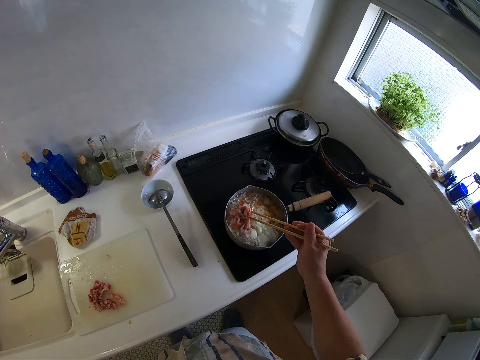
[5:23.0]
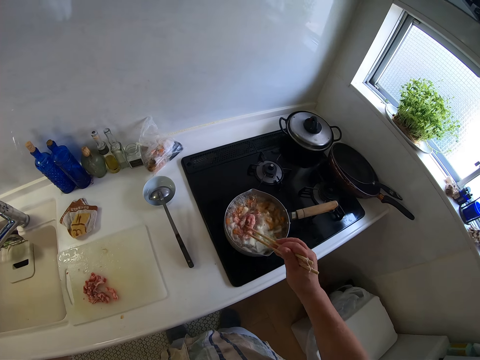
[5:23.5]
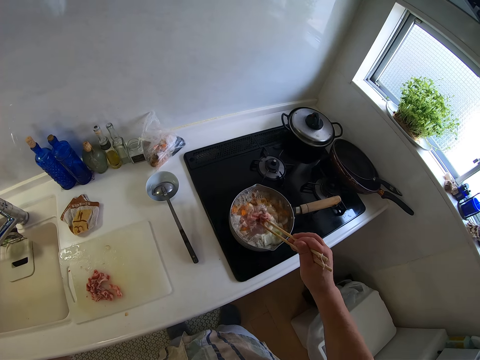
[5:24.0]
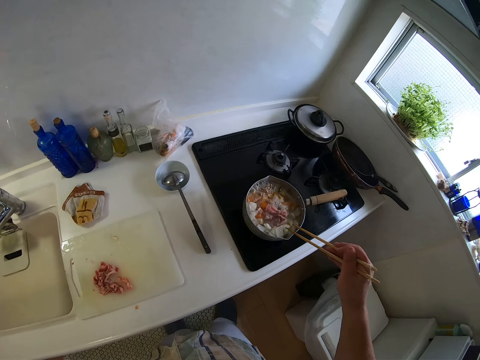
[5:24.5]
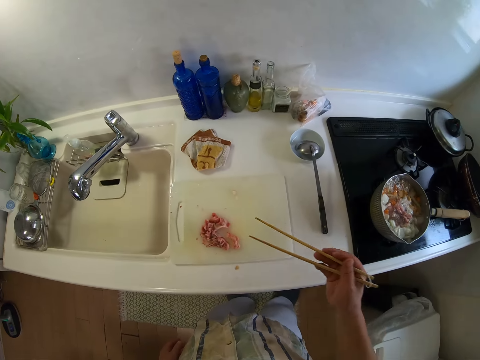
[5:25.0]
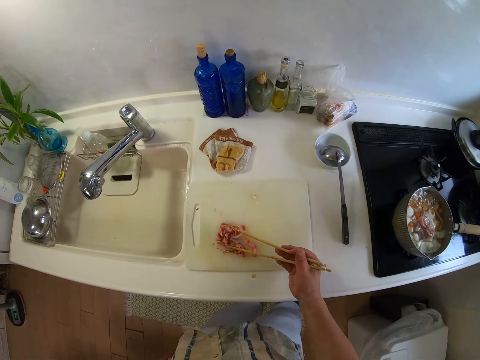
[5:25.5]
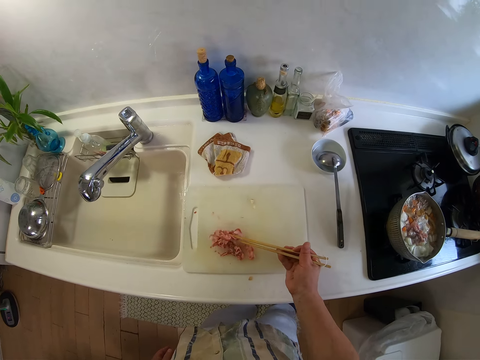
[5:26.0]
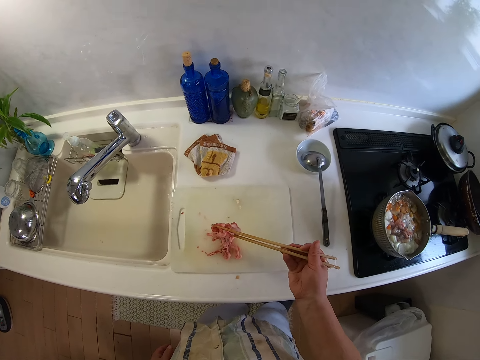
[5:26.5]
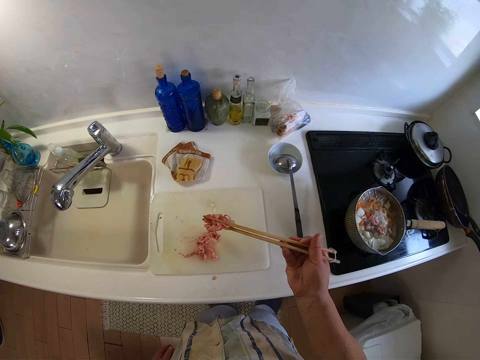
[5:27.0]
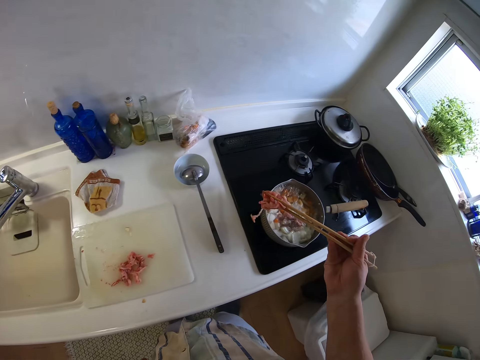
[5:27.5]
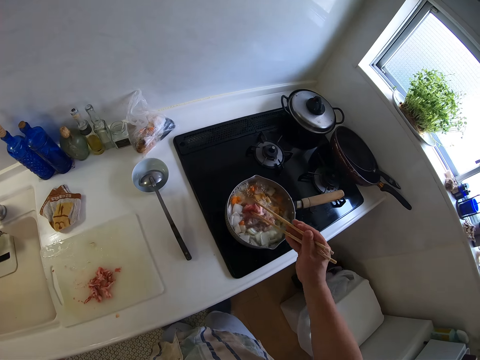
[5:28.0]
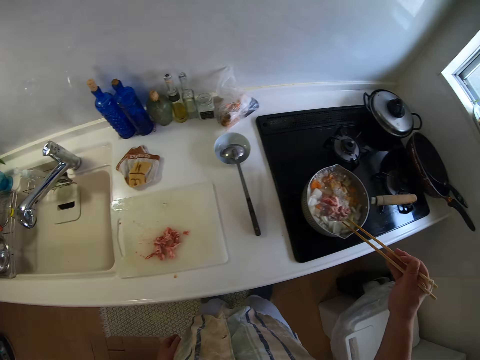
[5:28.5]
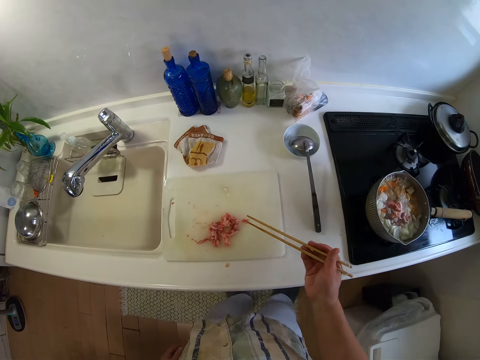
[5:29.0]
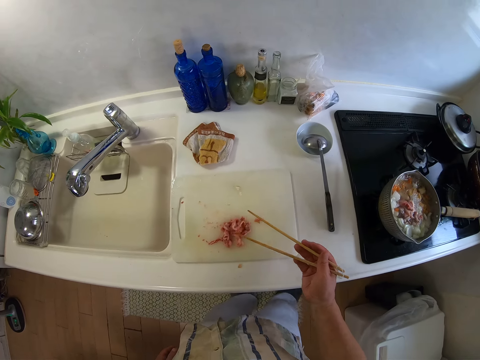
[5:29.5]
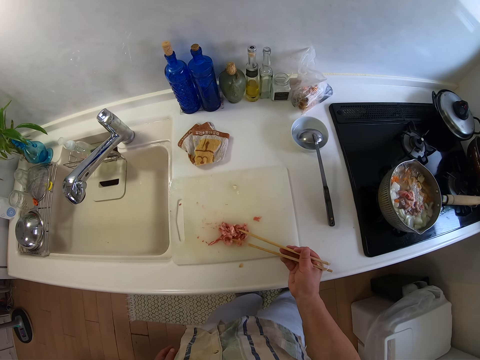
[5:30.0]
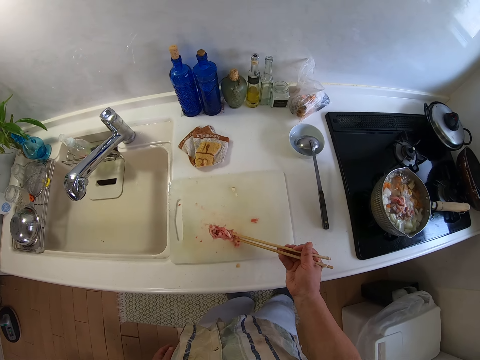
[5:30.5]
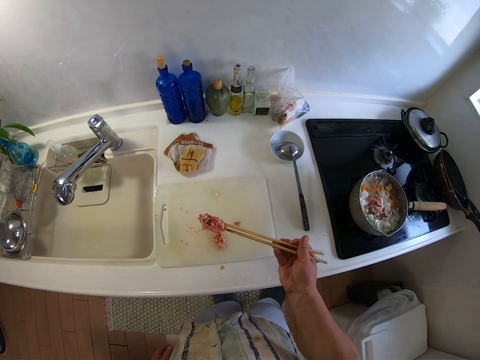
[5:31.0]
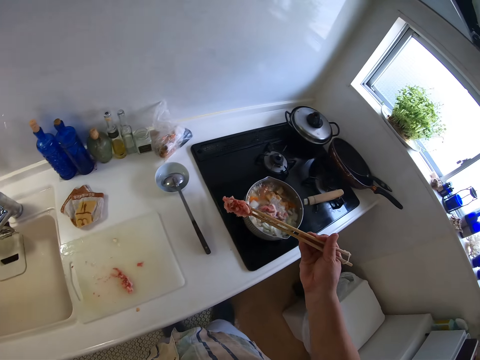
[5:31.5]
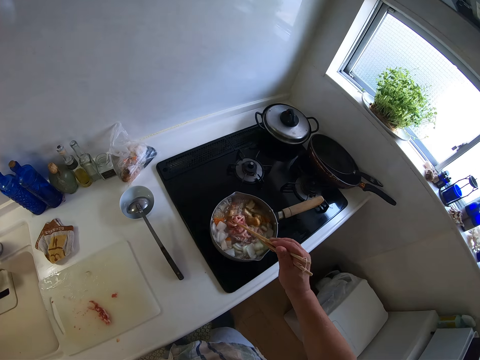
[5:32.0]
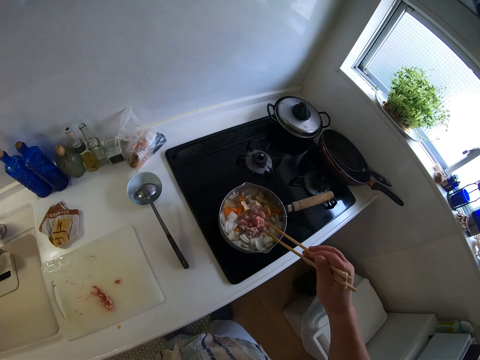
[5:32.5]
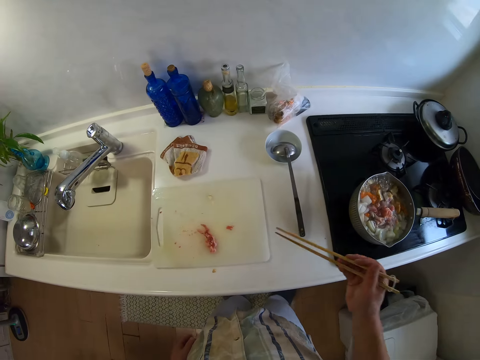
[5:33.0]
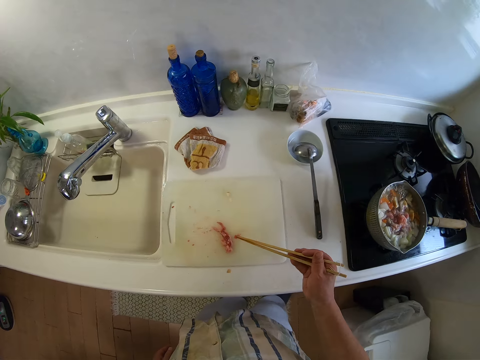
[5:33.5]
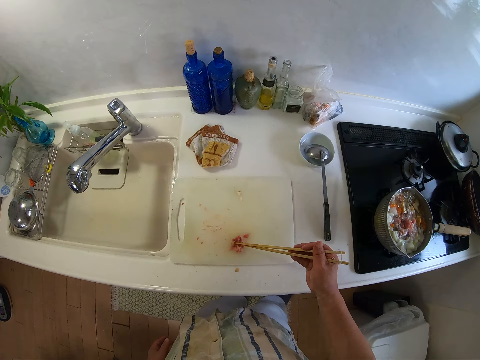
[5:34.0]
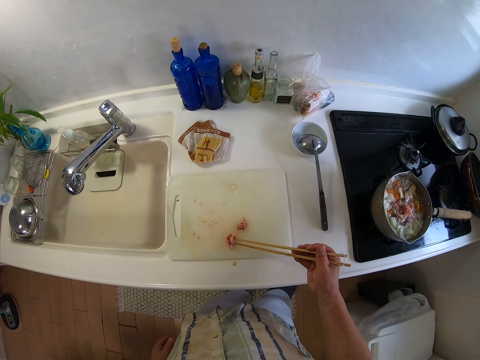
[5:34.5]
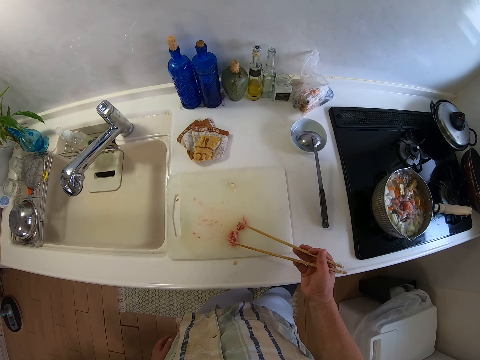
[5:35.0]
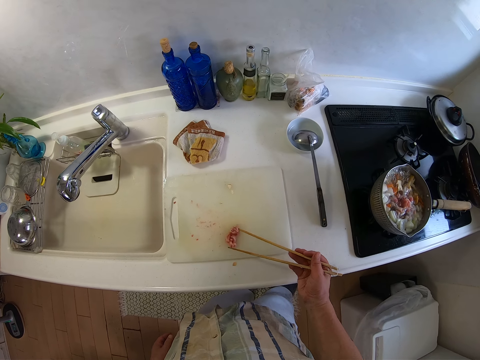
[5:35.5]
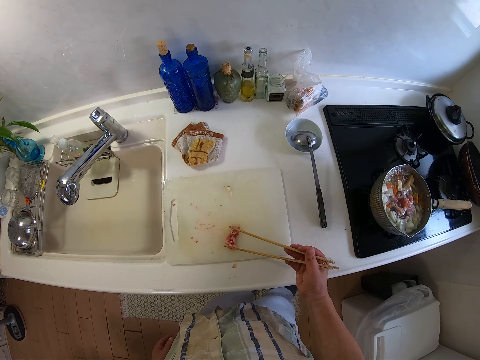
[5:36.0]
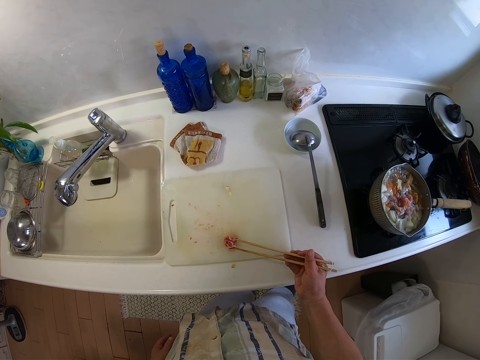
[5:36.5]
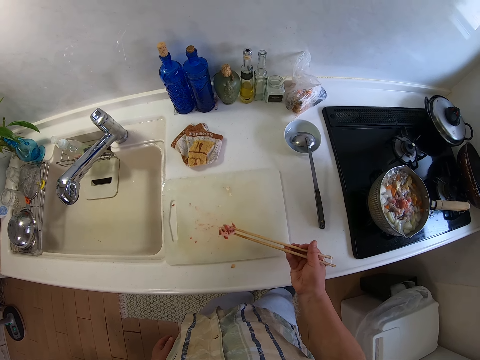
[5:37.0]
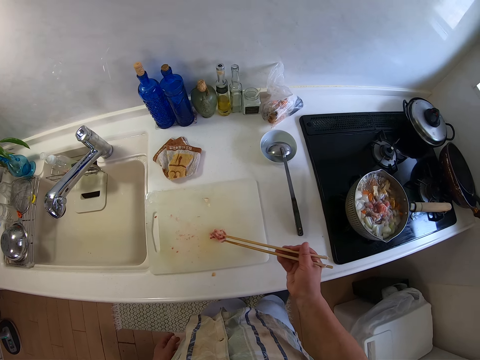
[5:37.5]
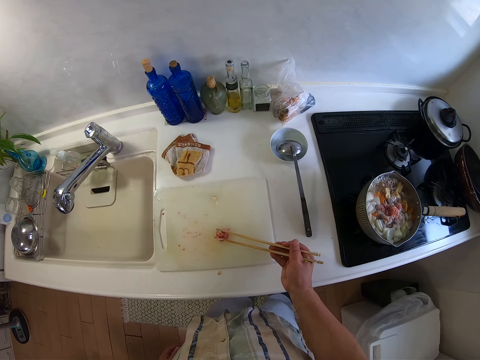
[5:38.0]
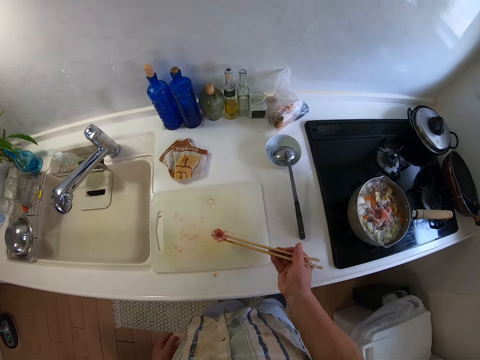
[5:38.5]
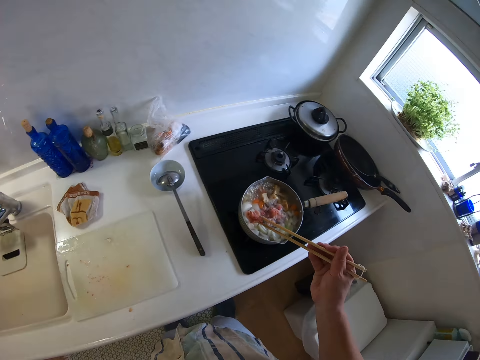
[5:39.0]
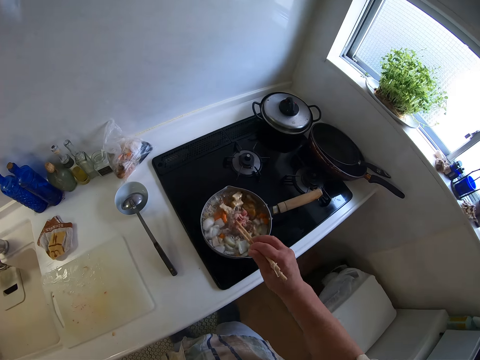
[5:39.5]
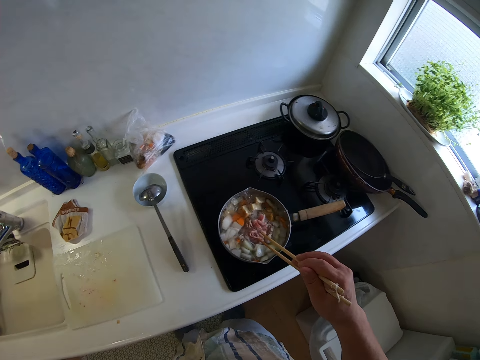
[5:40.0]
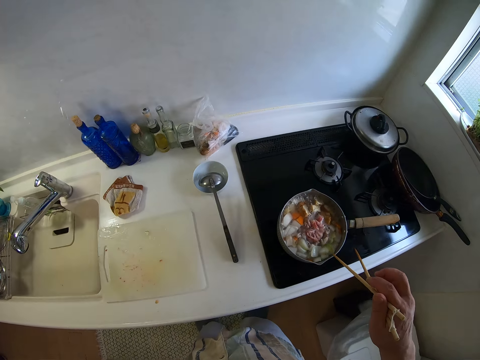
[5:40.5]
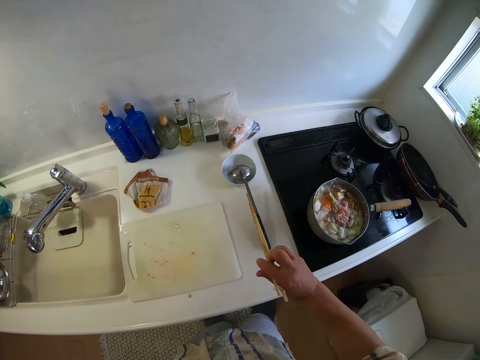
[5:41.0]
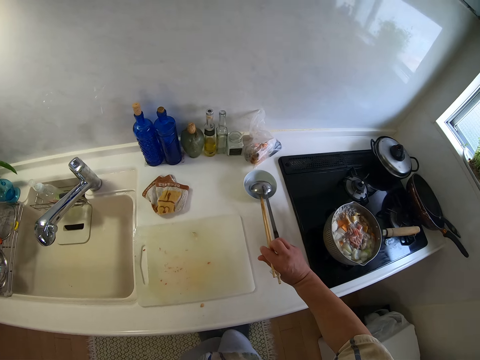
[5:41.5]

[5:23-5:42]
The camera wearer puts the meat in the cooking pot and stirs the food. He picks the meat with the chopstick. He puts the meat in the cooking pot. He picks the meat with the chopstick. He puts the meat in the cooking pot and stirs the food. He picks the meat with the chopstick. He puts the meat in the cooking pot. He stirs the soup with the chopsticks in his right hand. He puts the chopstick on the sink top.

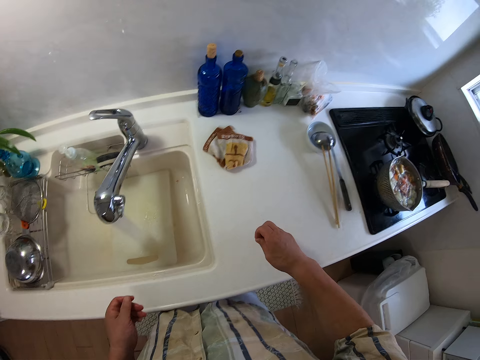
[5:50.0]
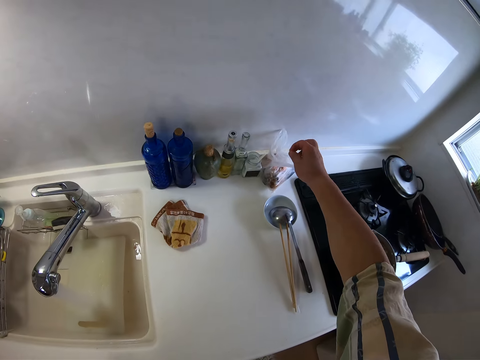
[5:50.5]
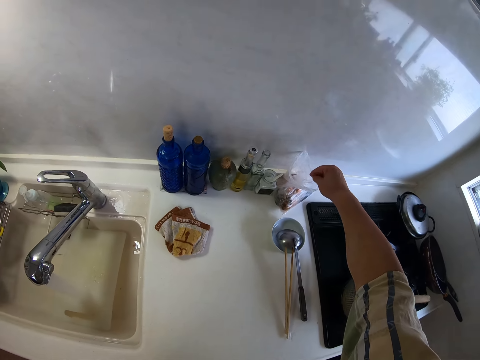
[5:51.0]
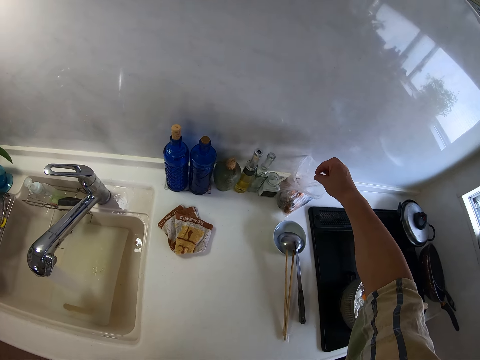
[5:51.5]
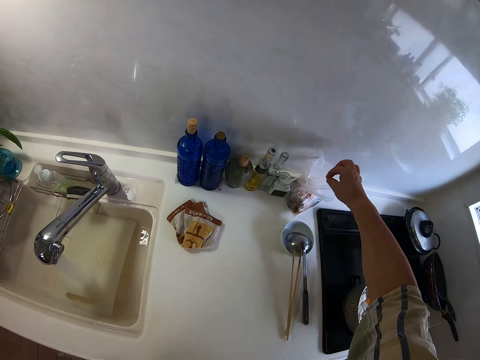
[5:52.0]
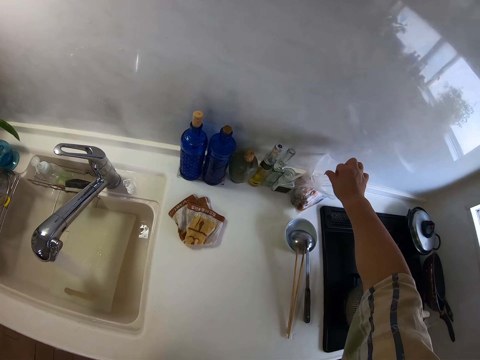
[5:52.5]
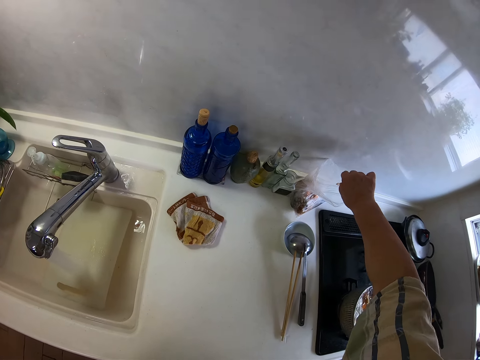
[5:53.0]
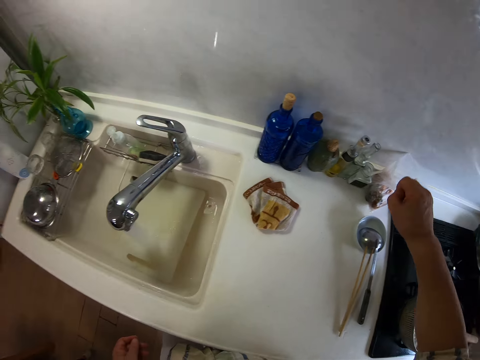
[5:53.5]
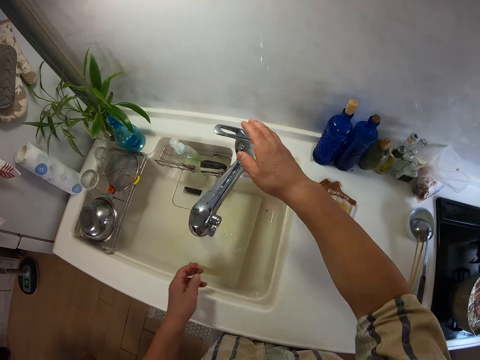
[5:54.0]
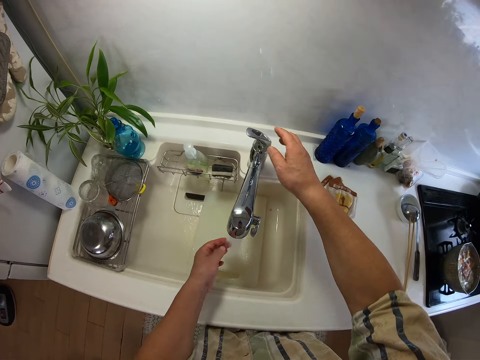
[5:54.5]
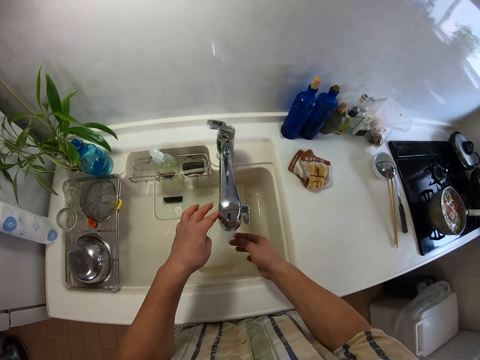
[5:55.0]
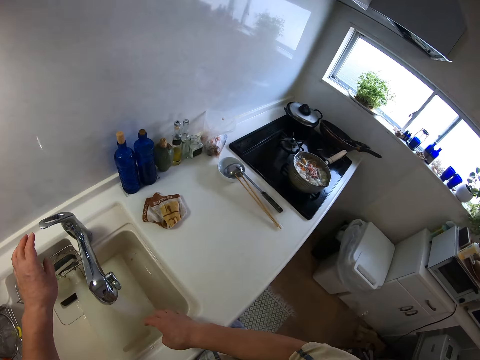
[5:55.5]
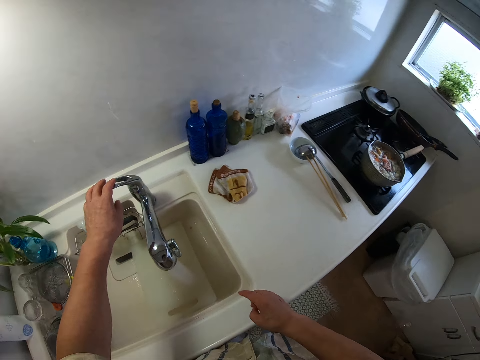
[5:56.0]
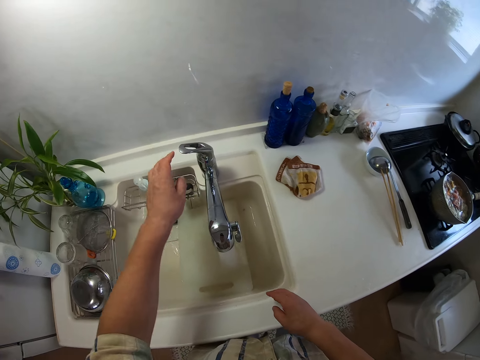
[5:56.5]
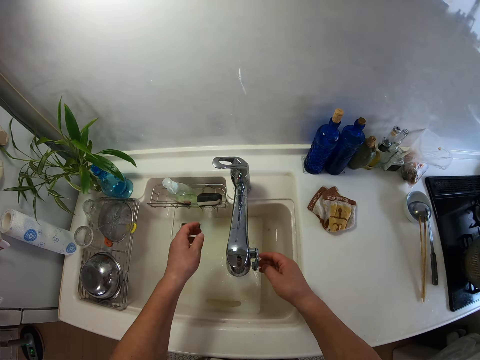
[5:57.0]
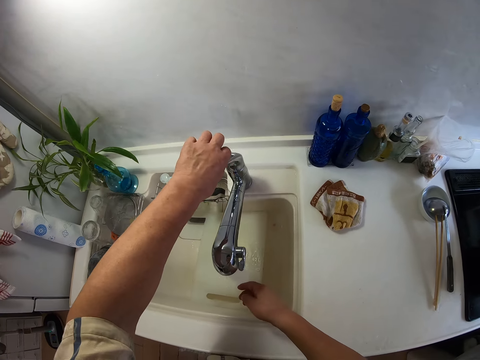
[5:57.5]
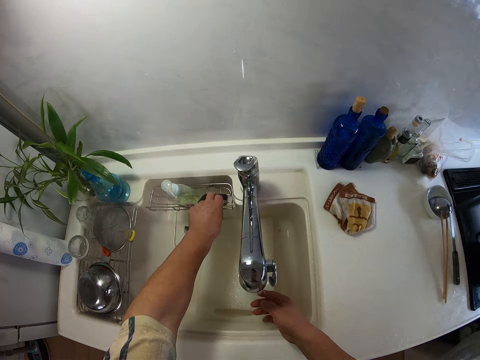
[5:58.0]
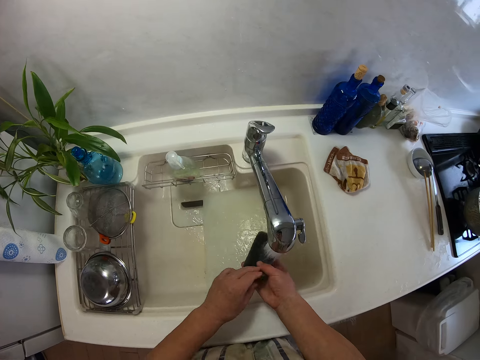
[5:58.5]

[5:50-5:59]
The camera wearer puts the dirt in his right hand in a nylon on the table top. He touches the paper. He touches the tap with his right hand. He rinses his hands. He touches the tap with his left hand. He adjusts the tap with his right hand. He picks up a sponge in a sponge drain with his left hand.
